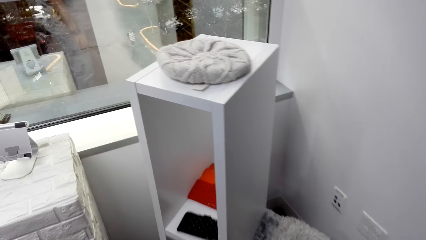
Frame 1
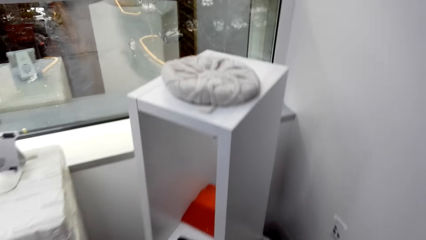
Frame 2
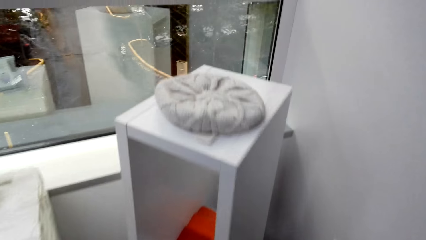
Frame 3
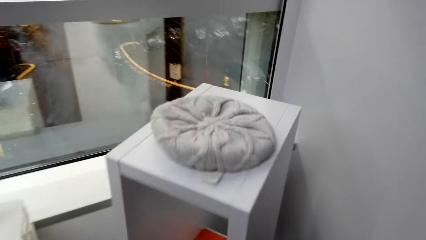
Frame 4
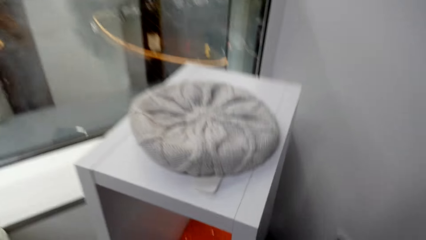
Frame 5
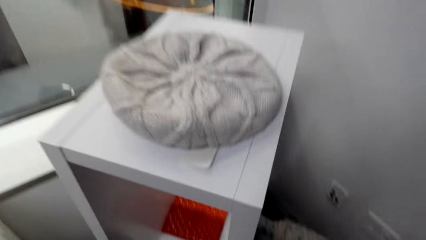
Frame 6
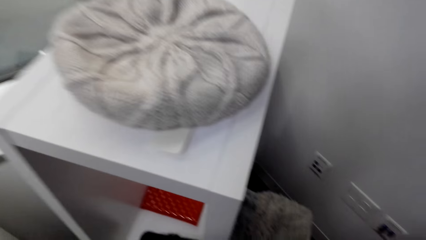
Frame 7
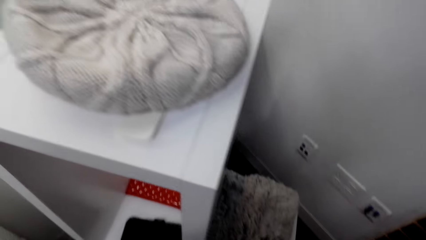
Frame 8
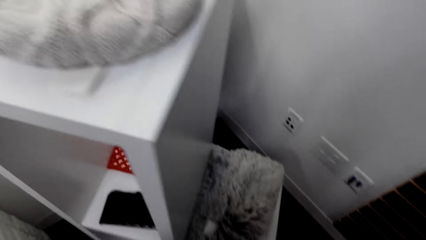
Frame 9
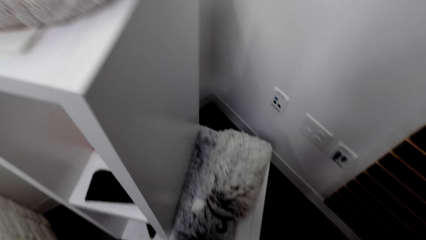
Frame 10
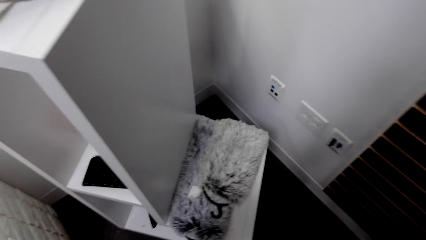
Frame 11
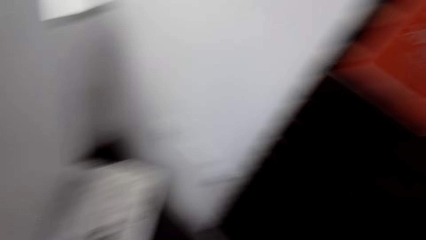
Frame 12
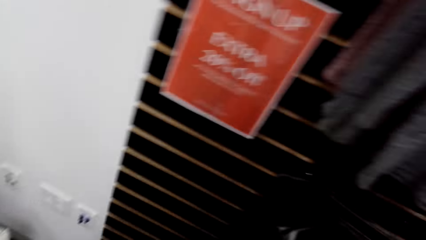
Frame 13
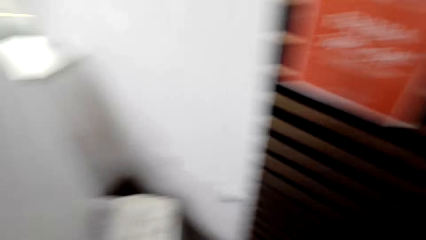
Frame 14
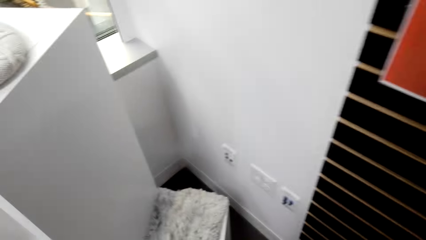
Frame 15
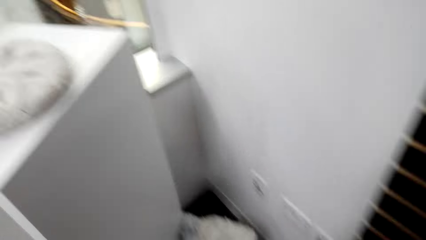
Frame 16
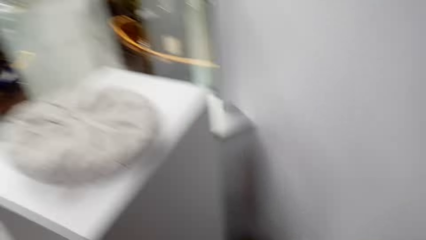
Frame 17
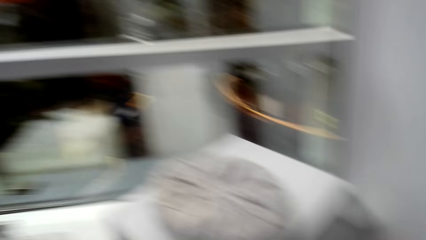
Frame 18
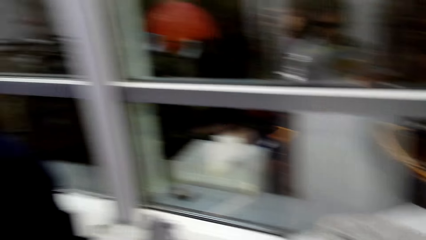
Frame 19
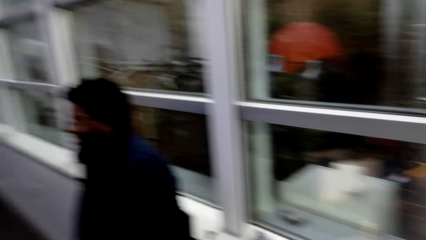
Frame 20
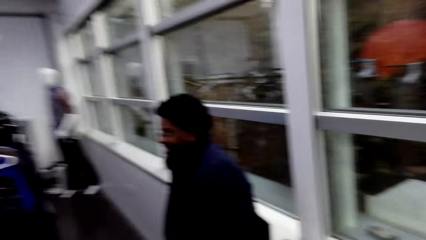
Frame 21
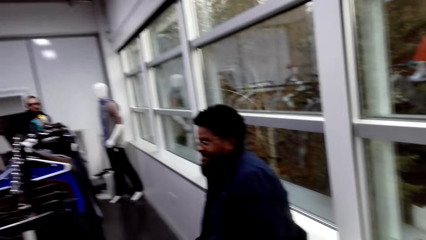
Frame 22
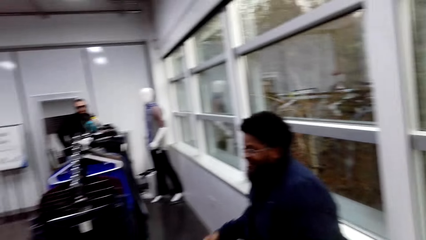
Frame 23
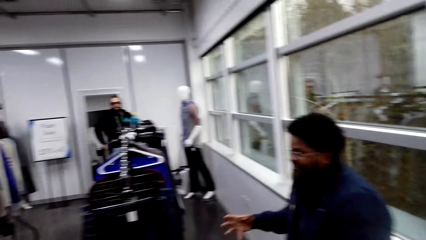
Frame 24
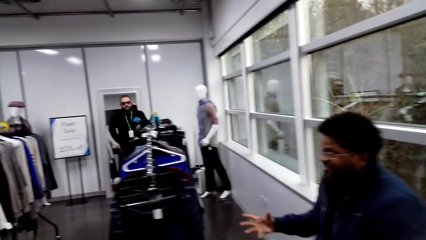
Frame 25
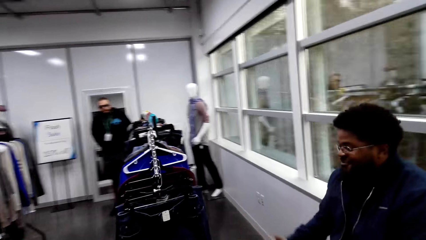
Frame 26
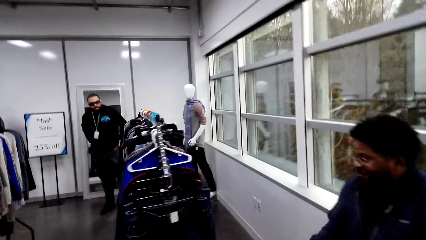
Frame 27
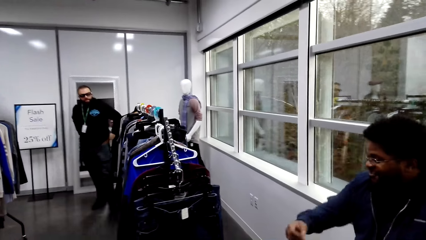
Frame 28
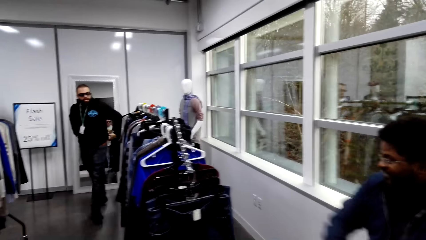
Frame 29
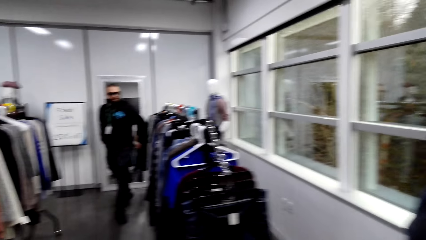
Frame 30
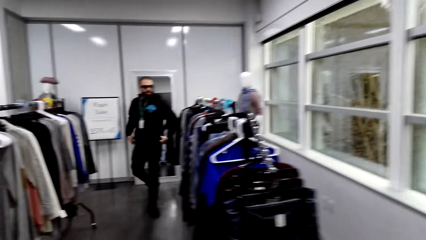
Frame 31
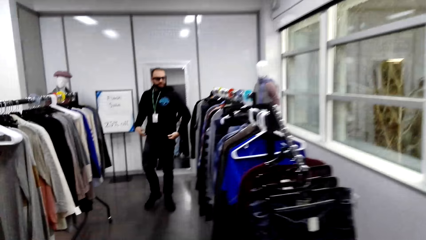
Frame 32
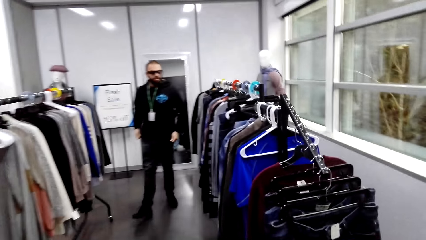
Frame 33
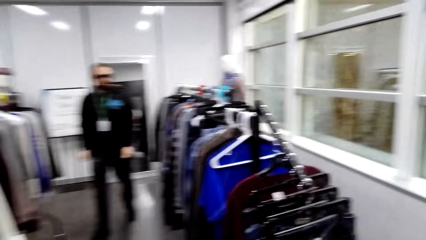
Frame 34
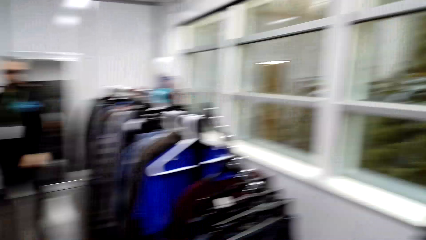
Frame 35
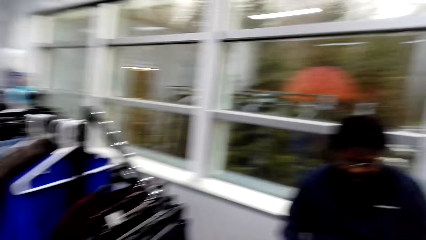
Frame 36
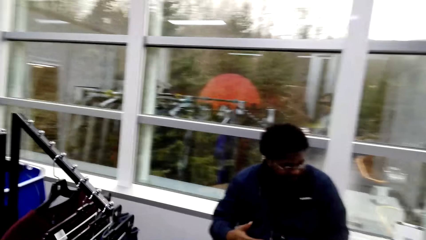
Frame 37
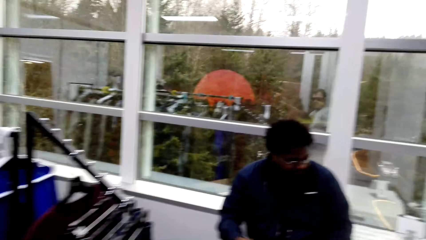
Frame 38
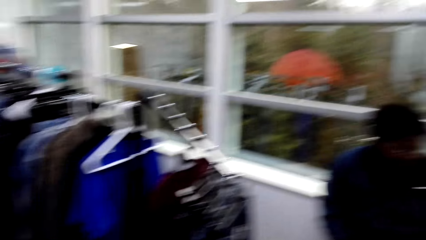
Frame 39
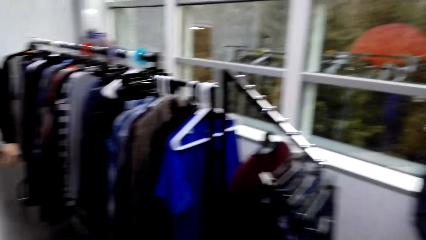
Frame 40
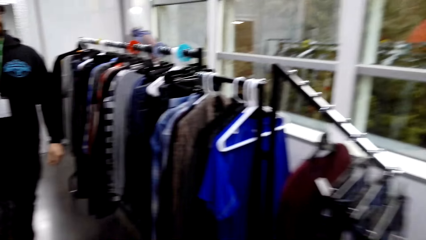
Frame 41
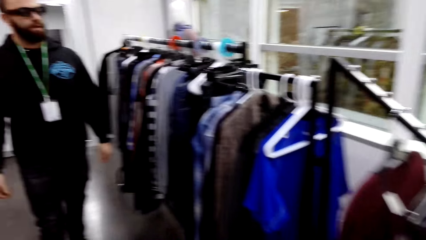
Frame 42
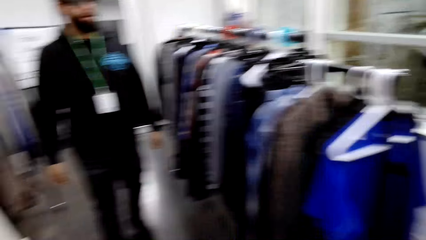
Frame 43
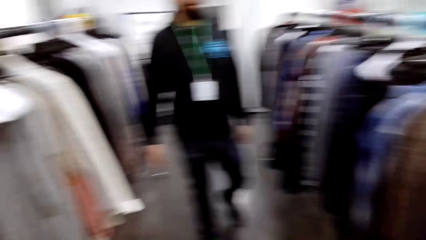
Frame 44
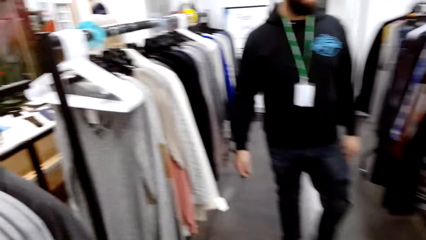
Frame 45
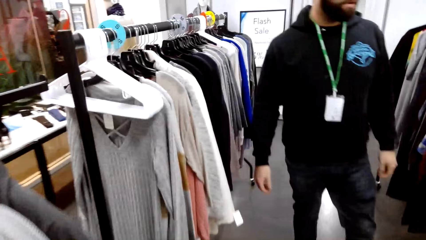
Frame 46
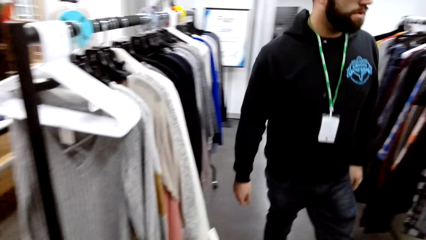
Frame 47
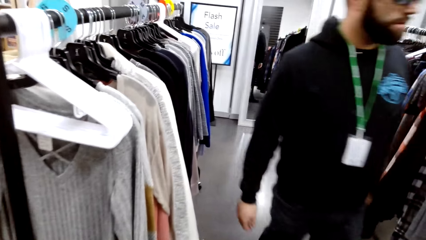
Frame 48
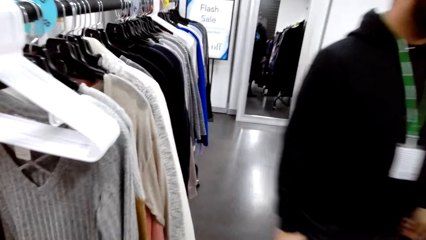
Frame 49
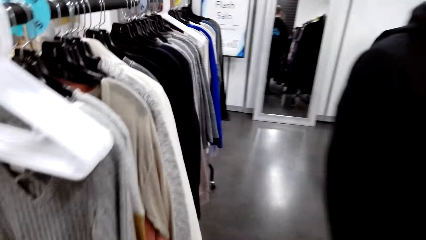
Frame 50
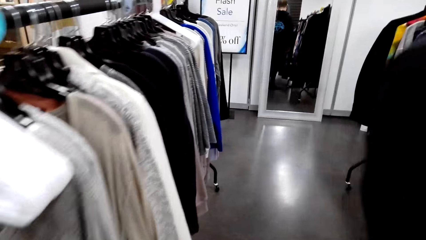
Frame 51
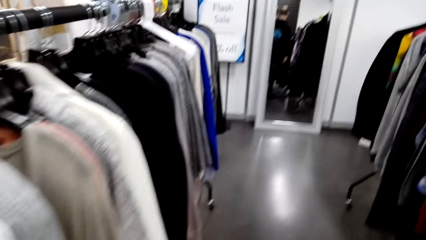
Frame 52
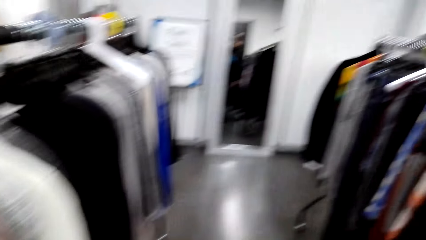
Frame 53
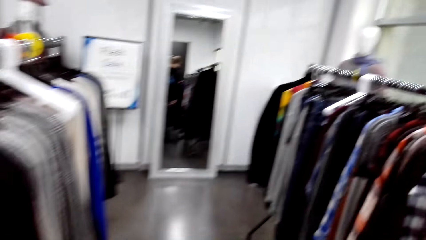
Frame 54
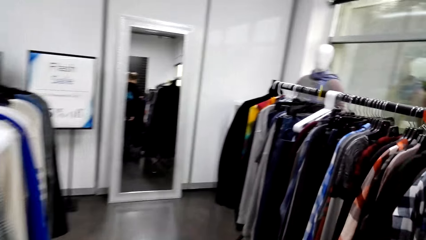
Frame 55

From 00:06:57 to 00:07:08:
The camera wearer converses with a man. A man touches the clothes. Another man walks around the shop.

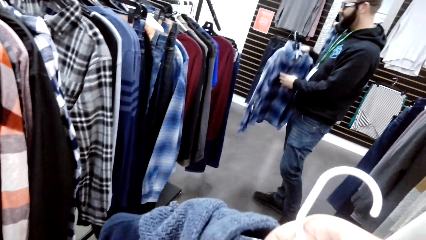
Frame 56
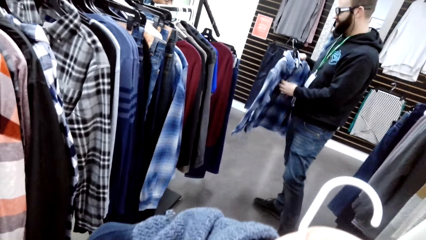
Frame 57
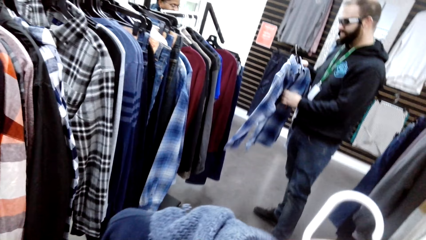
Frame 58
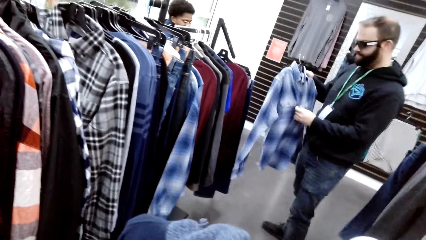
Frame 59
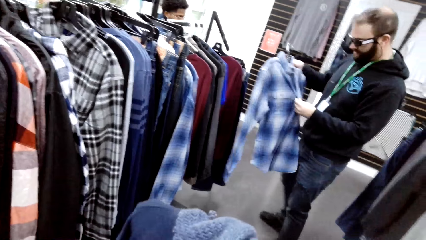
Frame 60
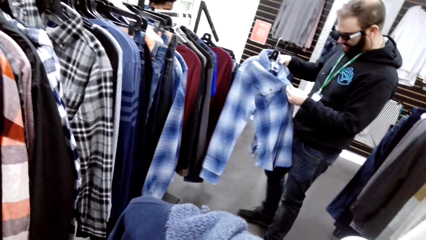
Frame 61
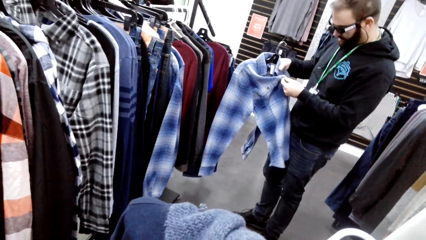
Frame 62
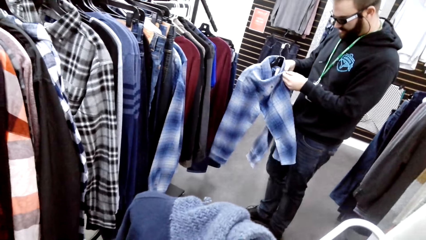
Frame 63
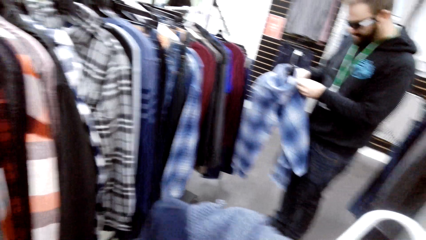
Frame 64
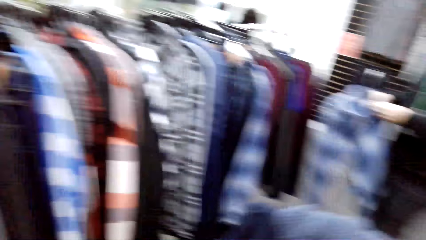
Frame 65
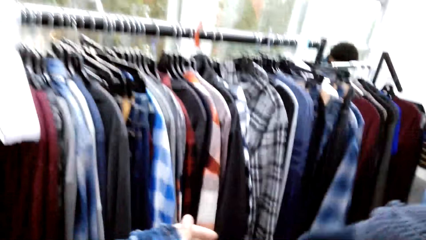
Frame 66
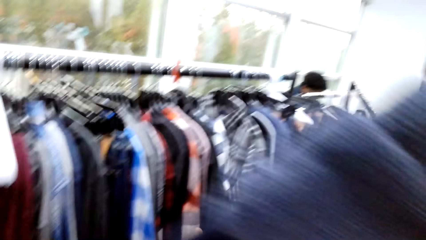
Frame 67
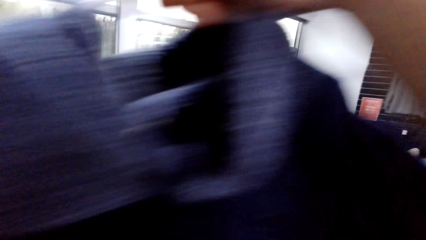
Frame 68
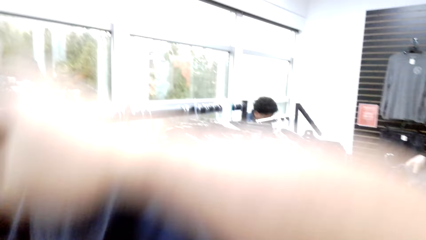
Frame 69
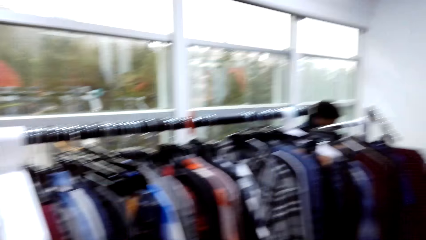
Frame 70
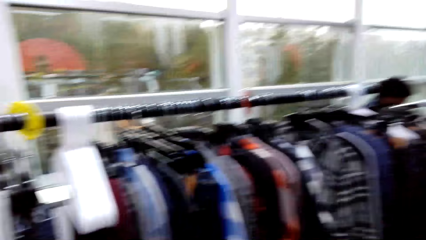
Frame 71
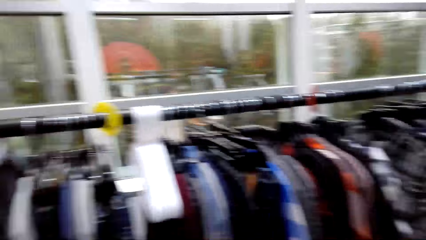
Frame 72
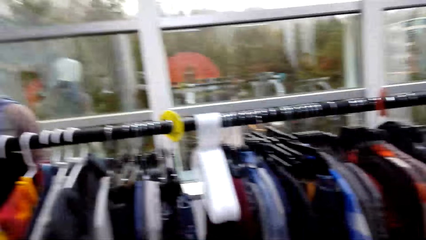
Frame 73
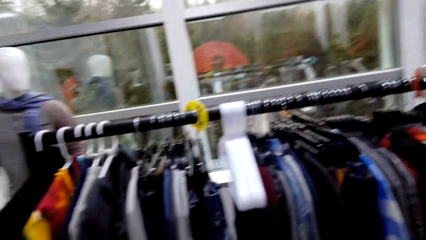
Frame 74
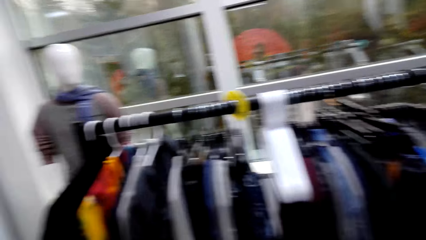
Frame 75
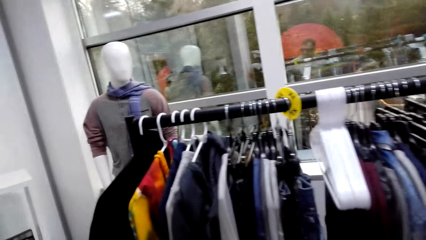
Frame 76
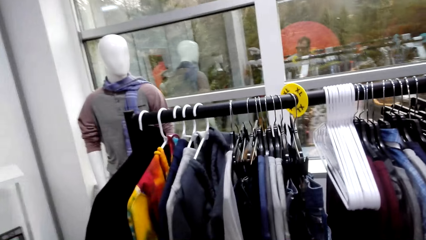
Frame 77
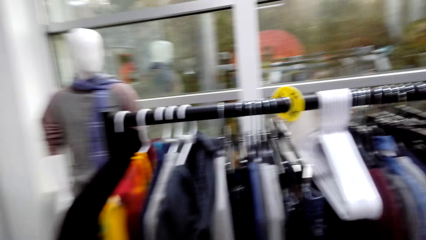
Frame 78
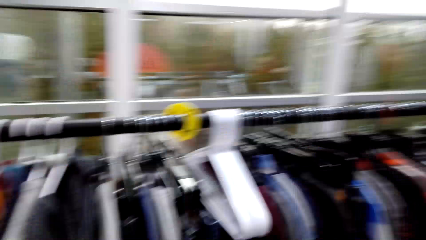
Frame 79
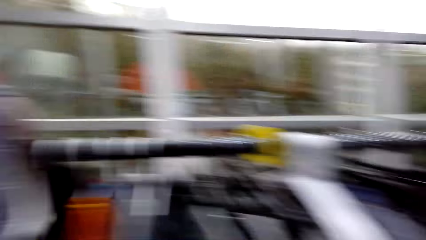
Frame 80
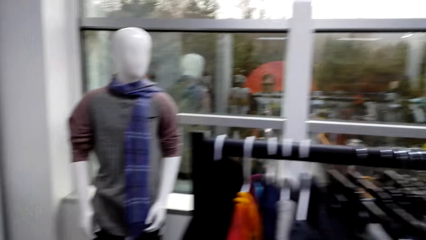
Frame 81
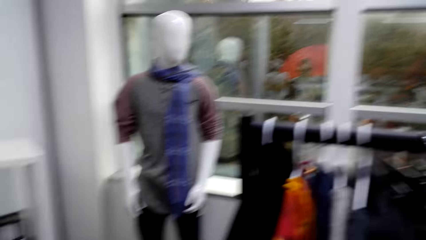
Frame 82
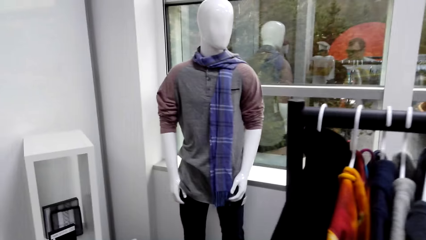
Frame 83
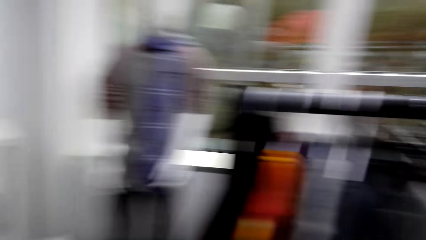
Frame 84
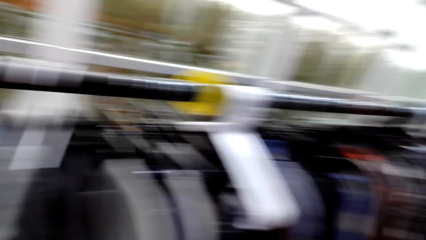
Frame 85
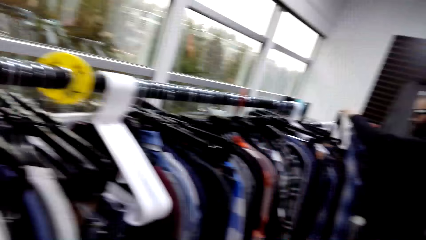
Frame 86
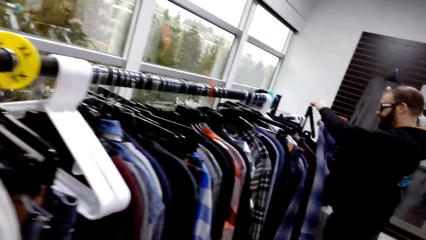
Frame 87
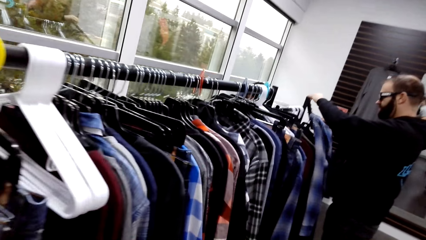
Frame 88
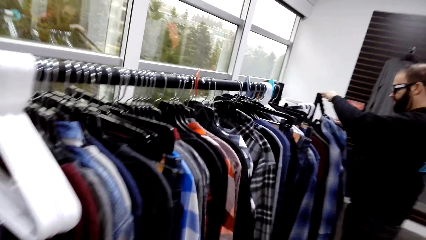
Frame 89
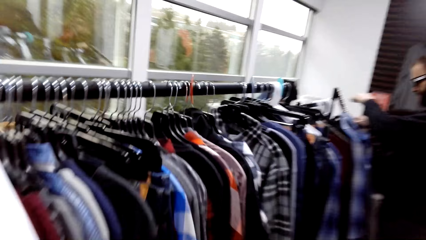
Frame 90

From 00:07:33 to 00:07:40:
A man touches the shirt buttons.
